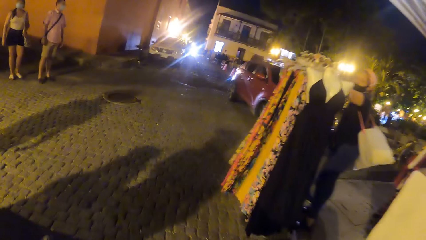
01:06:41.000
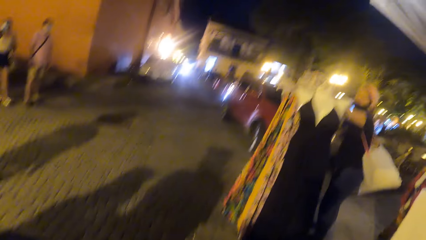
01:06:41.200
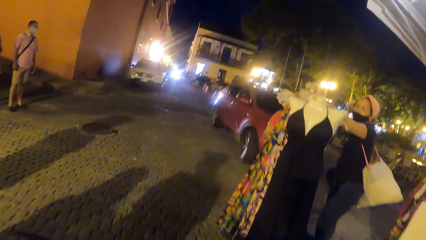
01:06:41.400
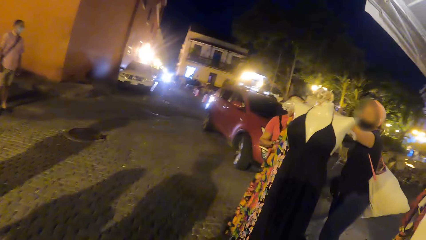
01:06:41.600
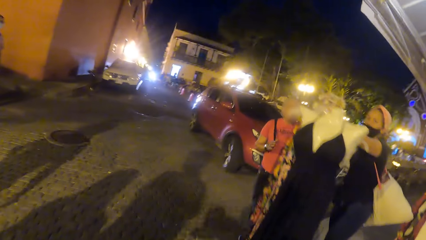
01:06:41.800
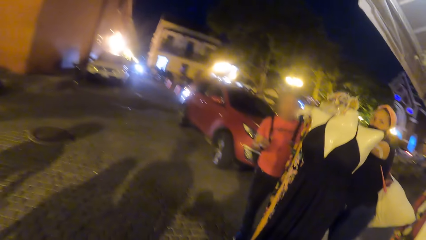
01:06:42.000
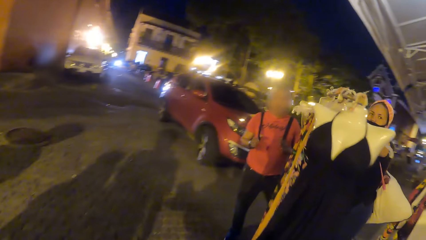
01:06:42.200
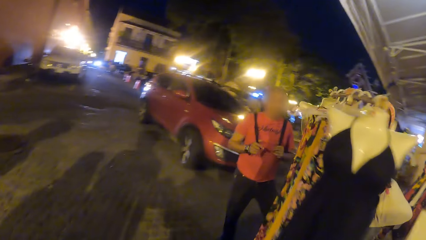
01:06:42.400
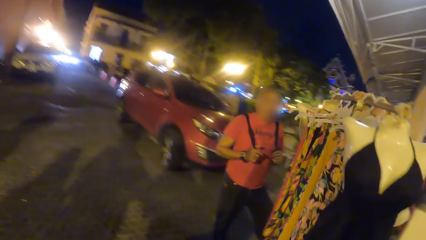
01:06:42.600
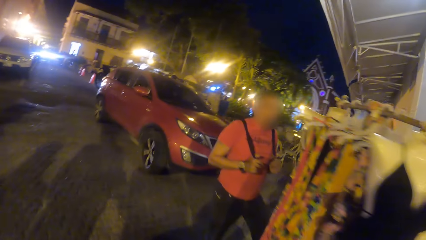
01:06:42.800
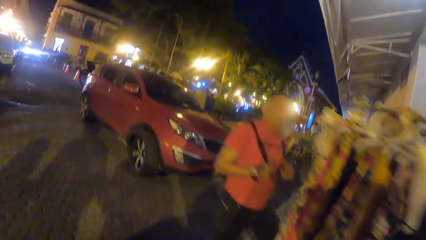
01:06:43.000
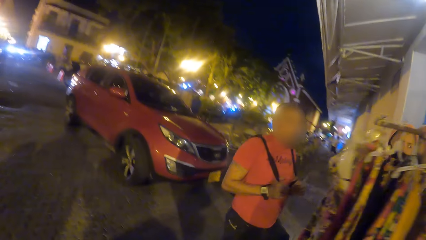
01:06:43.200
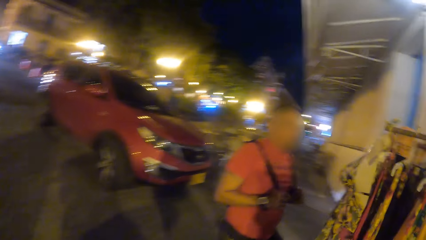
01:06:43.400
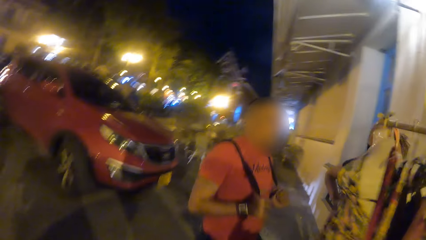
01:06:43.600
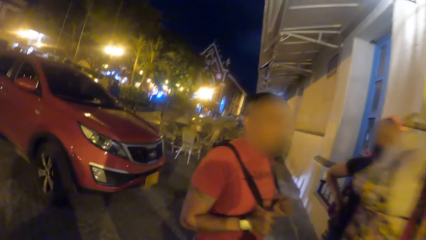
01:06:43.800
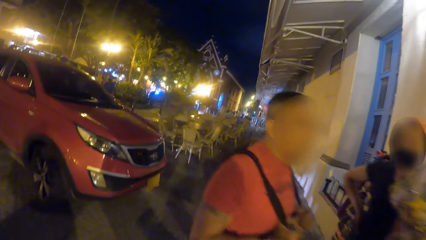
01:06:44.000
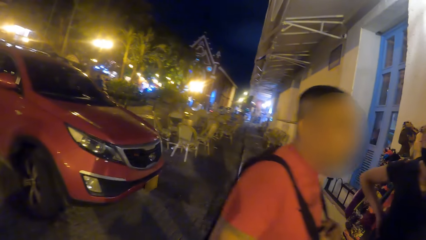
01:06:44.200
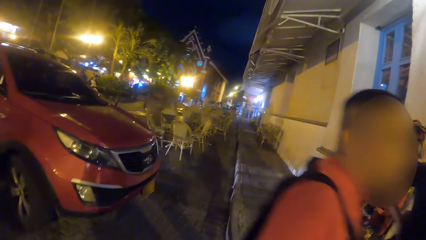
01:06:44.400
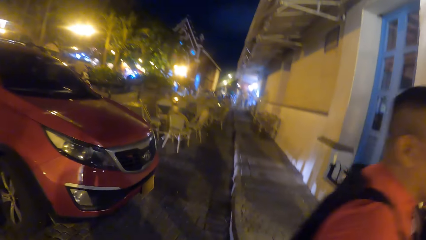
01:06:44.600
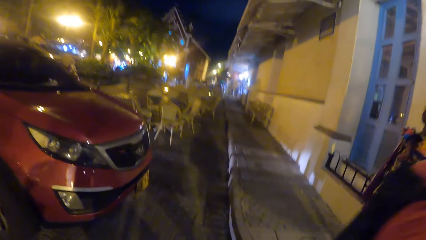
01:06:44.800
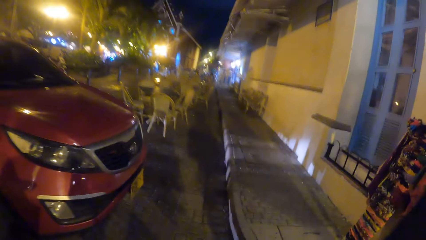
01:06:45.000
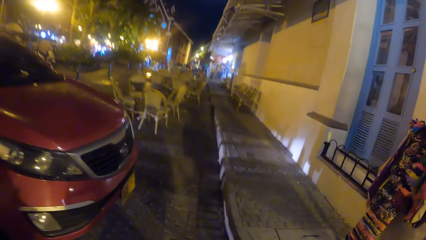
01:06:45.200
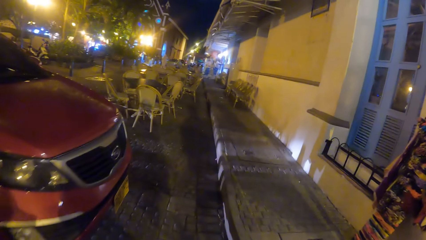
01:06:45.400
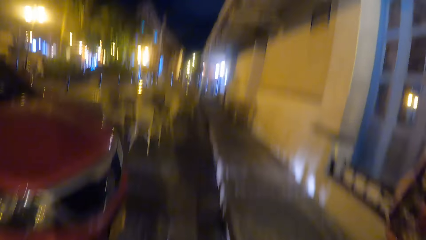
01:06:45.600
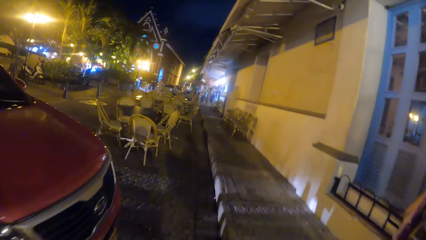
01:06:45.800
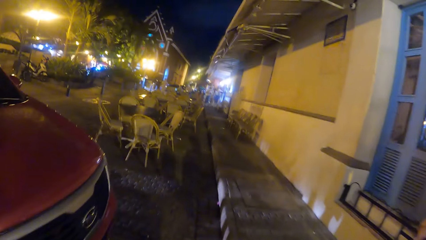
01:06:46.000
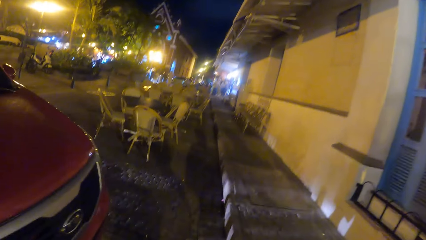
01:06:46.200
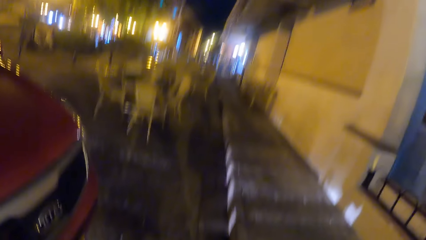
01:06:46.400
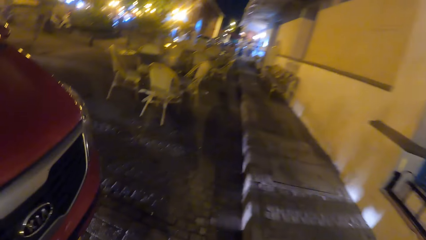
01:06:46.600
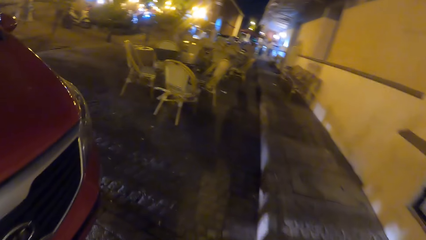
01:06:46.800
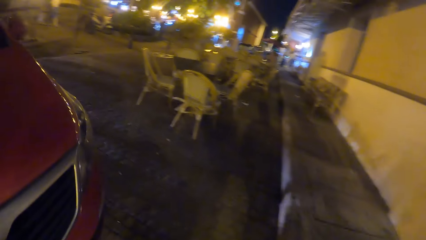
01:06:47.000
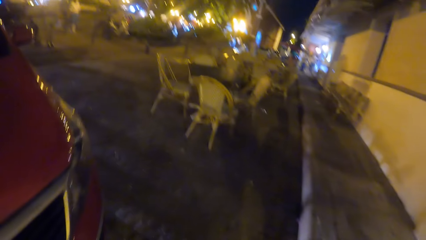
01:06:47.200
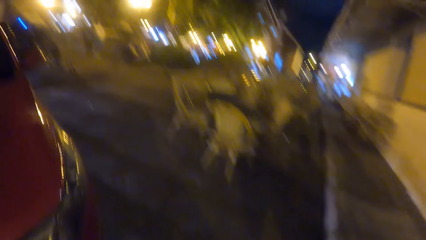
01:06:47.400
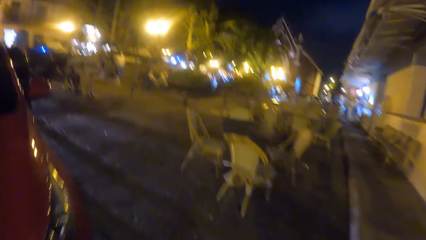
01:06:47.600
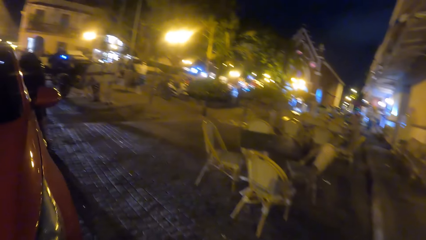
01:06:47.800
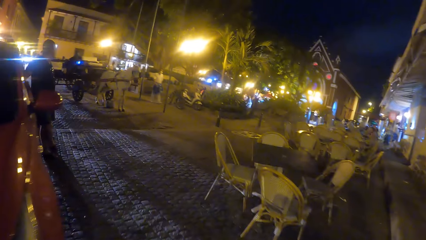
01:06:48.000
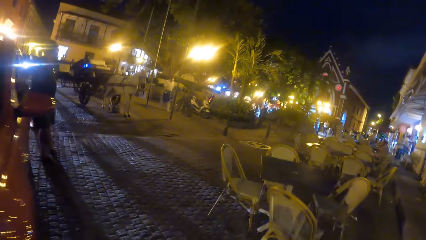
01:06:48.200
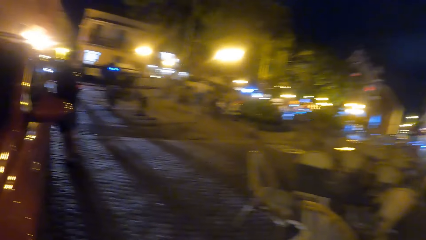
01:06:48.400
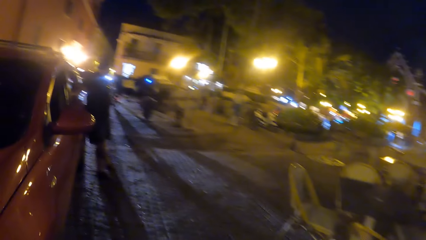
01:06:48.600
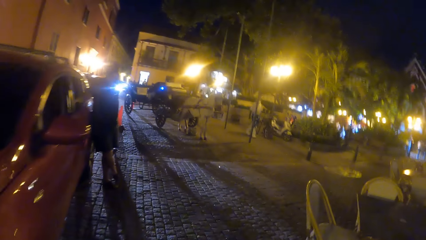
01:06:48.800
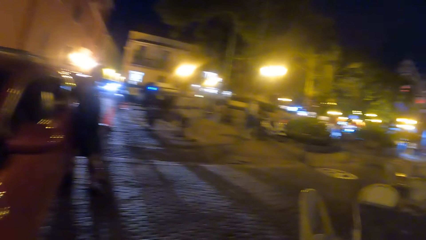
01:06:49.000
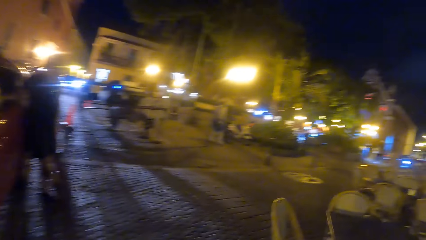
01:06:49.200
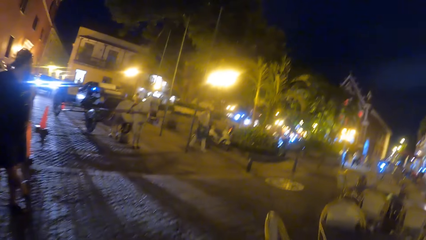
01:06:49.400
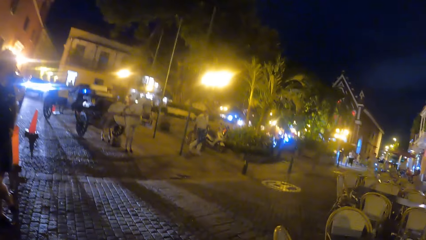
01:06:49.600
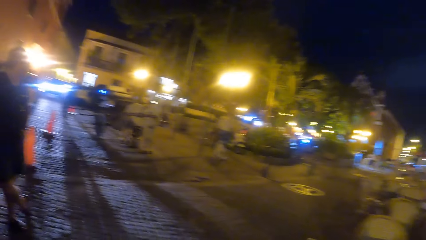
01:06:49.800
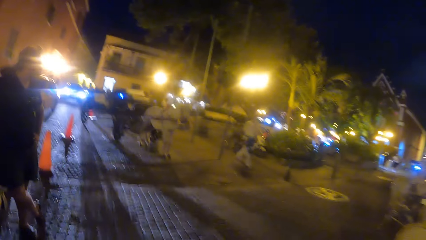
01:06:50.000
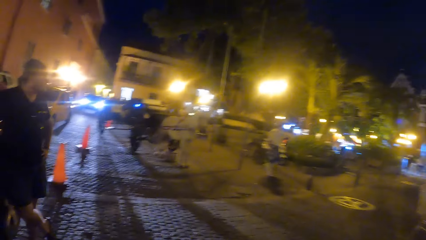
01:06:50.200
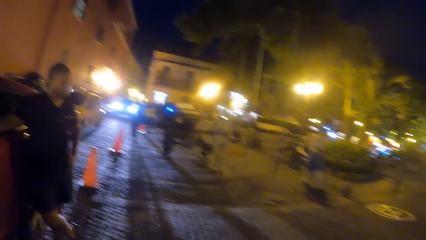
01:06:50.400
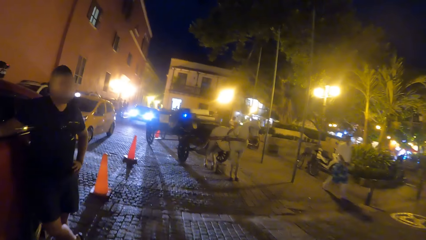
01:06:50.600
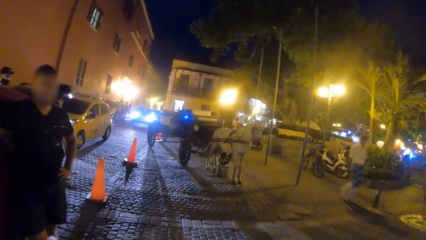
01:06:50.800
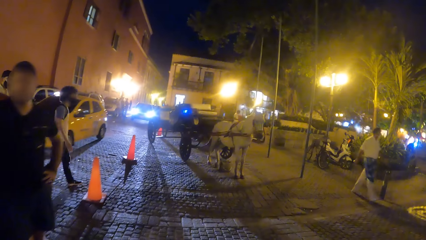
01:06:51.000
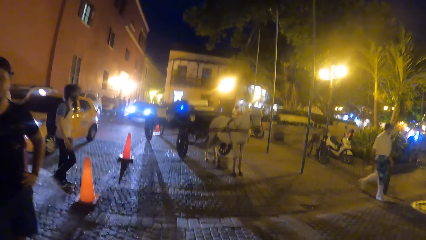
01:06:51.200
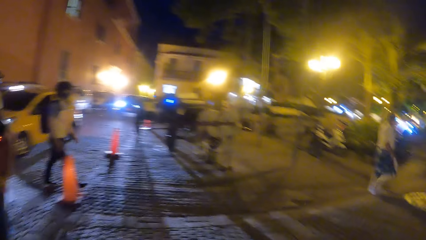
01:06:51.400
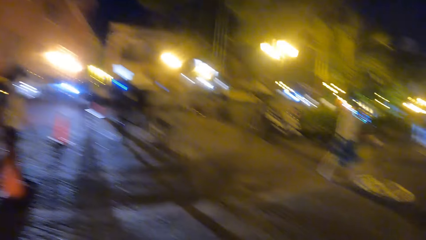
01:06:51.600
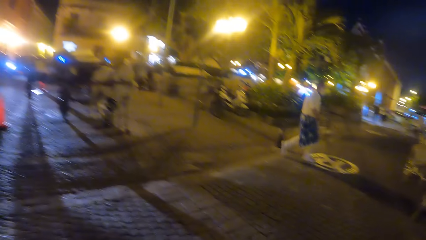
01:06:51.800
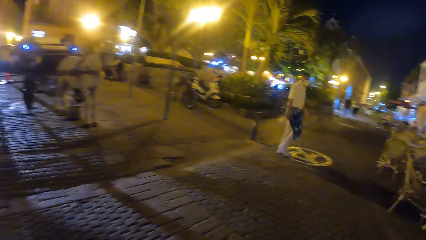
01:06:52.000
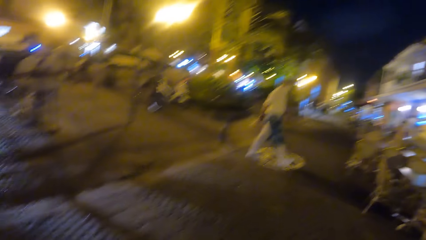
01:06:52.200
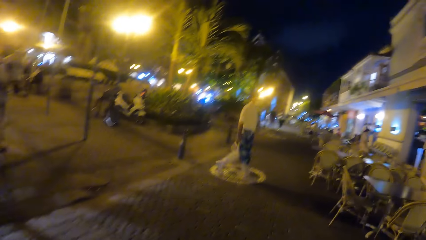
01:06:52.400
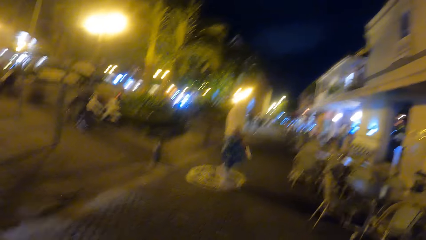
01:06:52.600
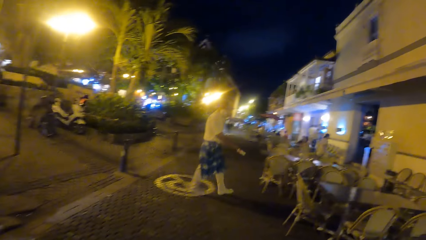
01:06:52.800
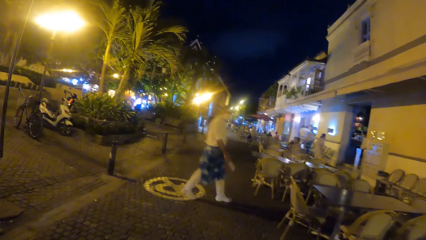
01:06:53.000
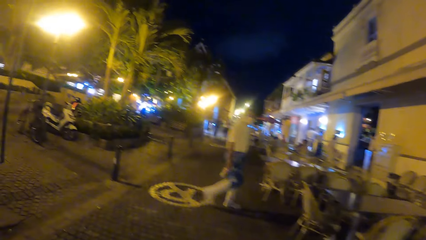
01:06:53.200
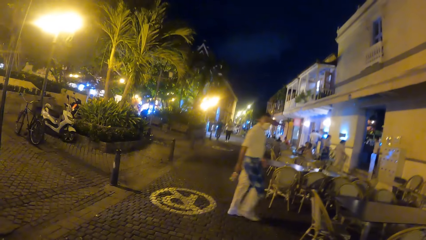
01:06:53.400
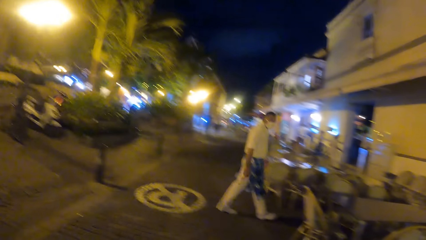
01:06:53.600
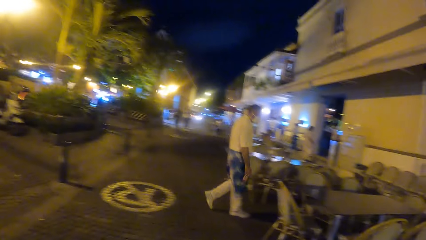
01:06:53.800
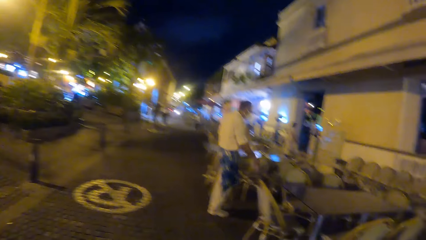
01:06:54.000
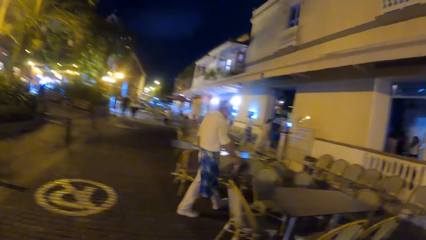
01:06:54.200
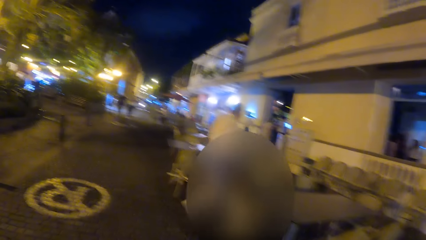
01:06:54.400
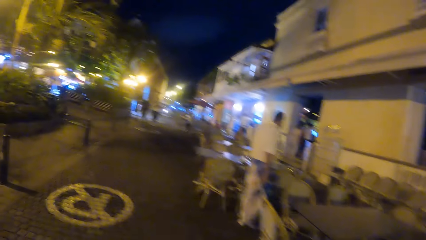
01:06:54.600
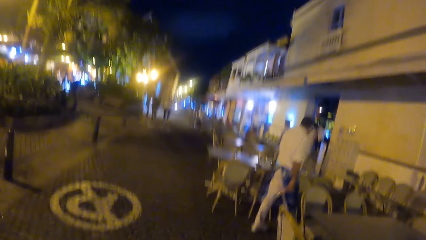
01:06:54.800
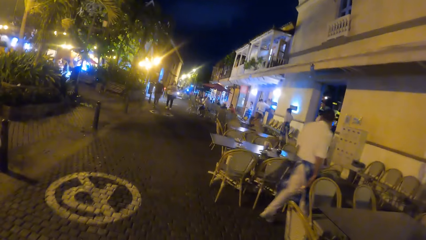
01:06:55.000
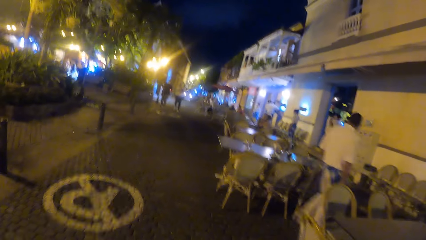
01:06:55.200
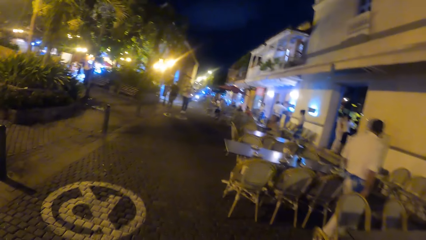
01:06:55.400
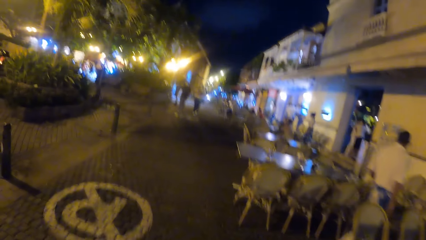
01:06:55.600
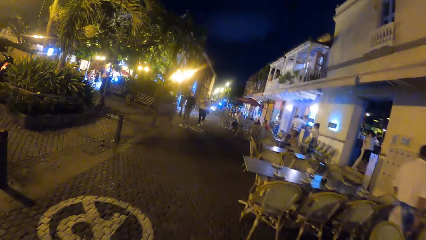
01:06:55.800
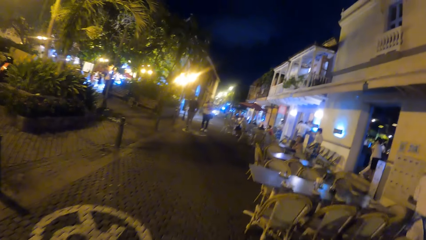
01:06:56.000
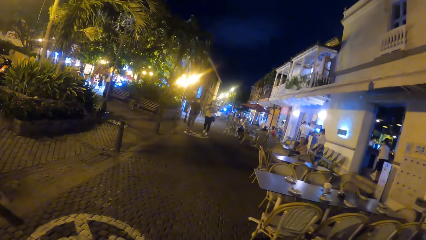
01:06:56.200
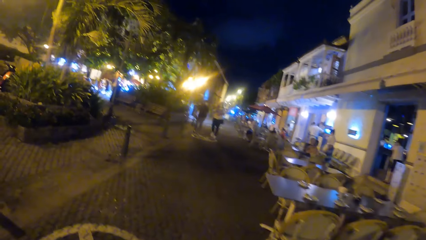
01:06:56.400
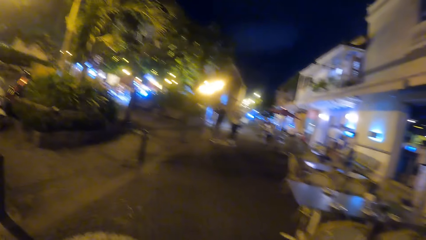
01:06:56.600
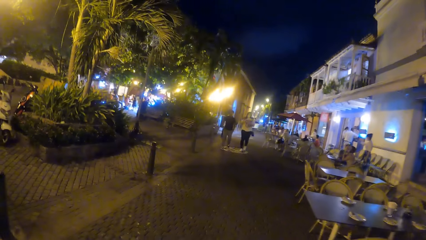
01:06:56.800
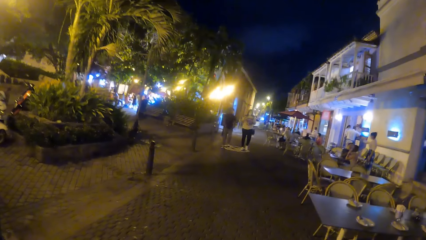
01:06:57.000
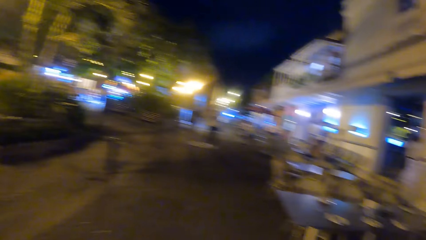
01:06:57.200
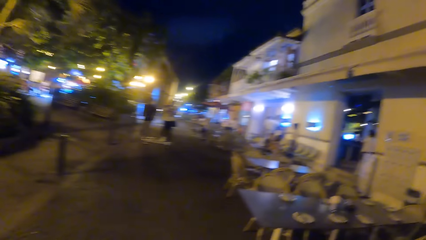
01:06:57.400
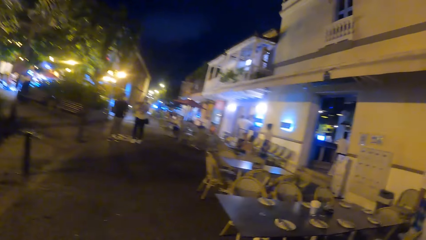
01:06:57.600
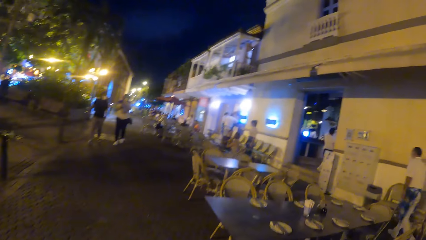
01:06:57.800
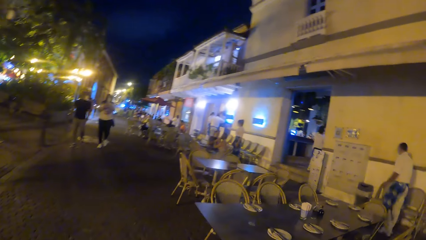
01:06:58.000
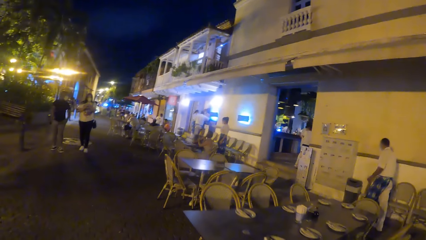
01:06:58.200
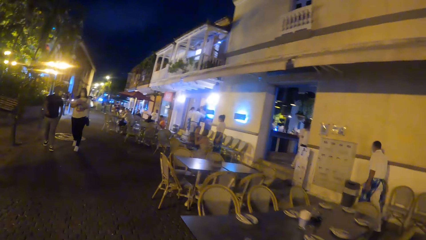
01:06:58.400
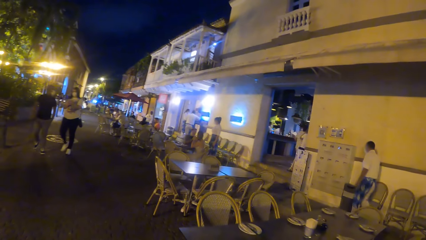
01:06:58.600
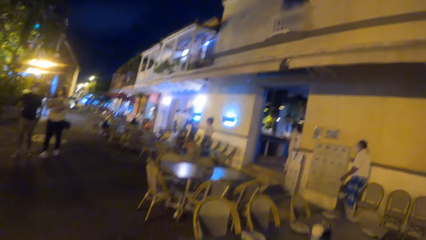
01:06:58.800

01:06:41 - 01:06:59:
The camera wearer walks on the road. They turn around. They walk on the pavement. They walk on the pavement again.
